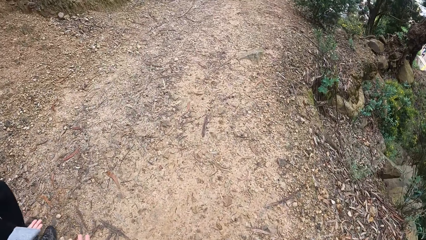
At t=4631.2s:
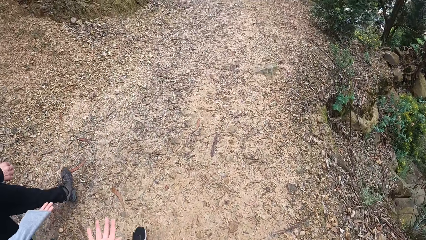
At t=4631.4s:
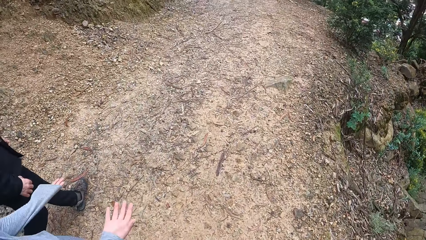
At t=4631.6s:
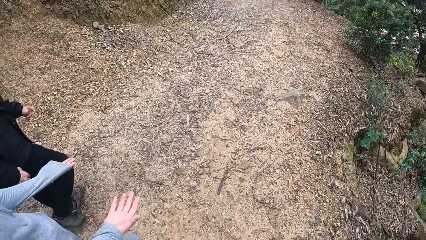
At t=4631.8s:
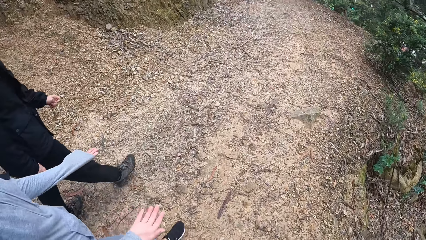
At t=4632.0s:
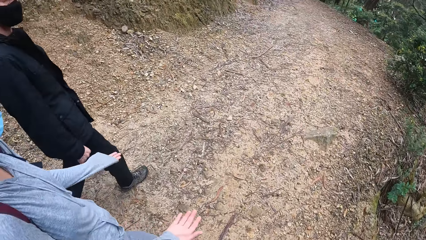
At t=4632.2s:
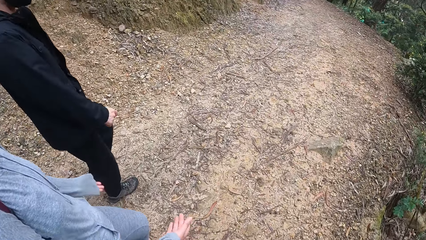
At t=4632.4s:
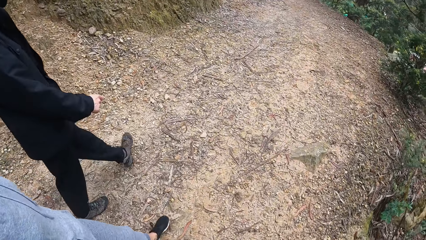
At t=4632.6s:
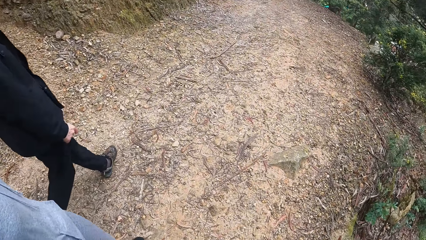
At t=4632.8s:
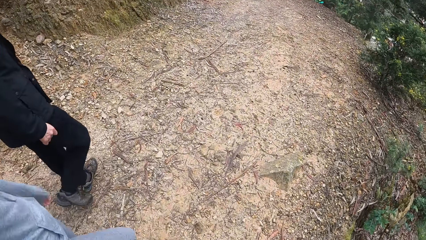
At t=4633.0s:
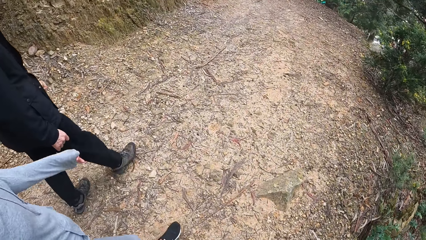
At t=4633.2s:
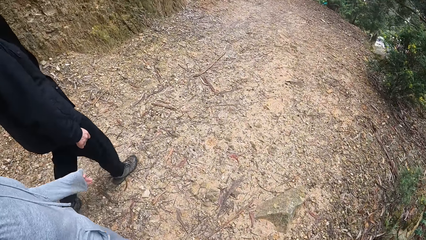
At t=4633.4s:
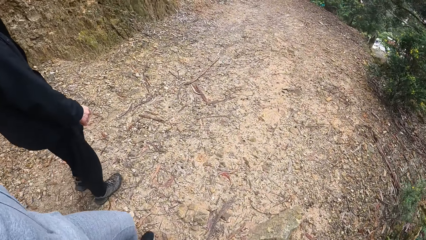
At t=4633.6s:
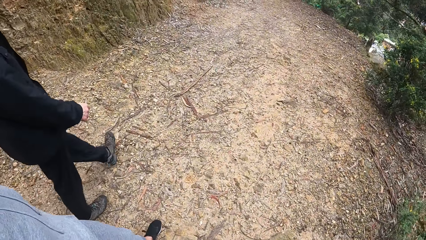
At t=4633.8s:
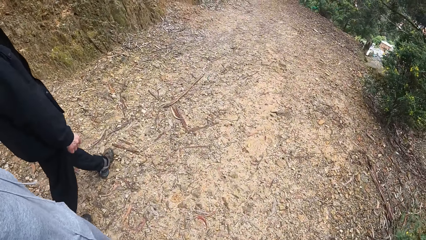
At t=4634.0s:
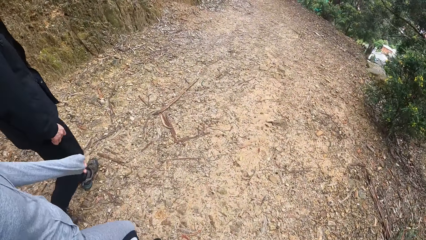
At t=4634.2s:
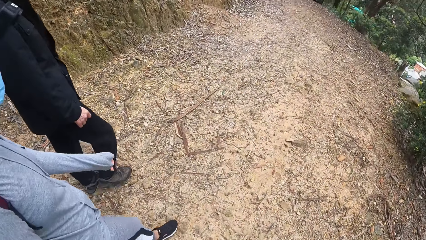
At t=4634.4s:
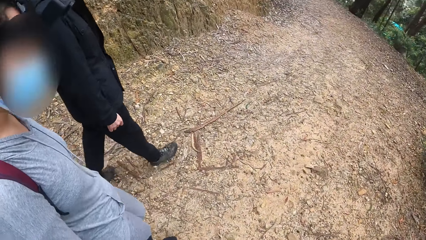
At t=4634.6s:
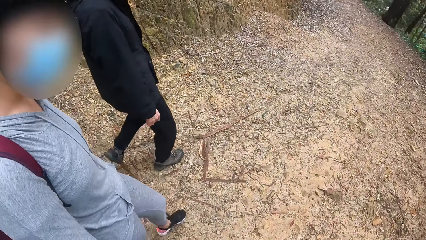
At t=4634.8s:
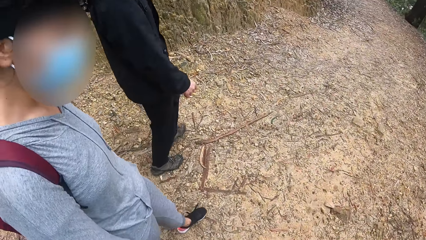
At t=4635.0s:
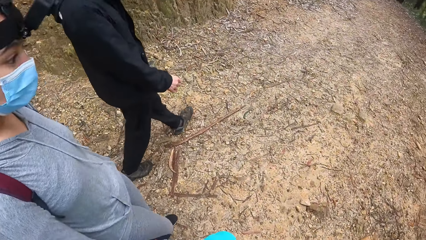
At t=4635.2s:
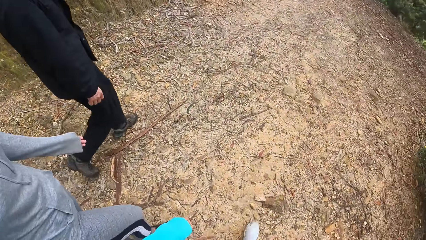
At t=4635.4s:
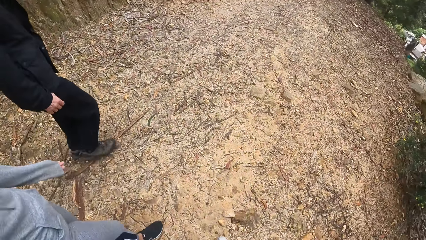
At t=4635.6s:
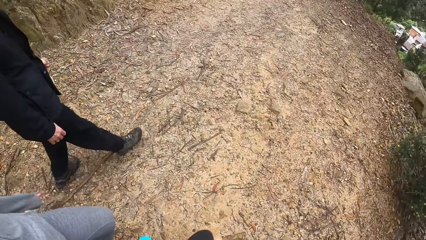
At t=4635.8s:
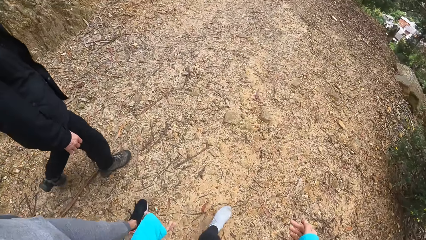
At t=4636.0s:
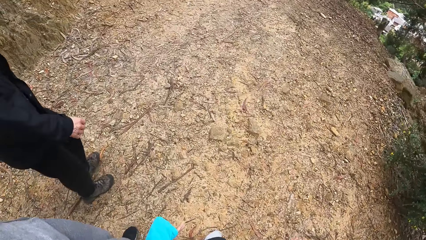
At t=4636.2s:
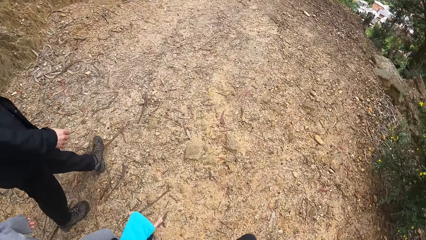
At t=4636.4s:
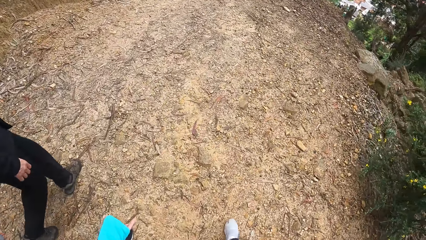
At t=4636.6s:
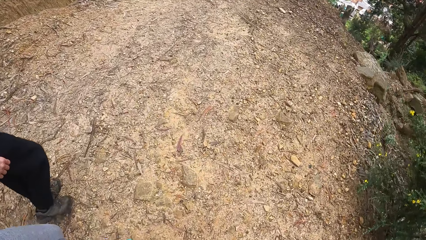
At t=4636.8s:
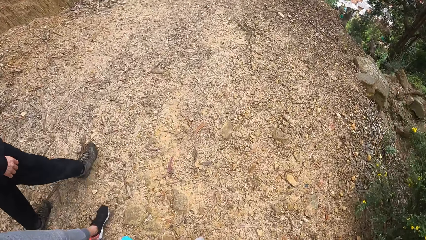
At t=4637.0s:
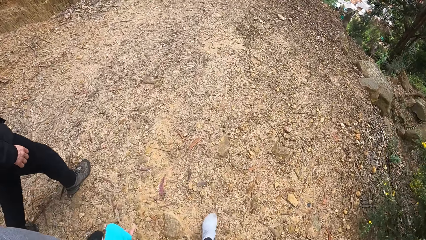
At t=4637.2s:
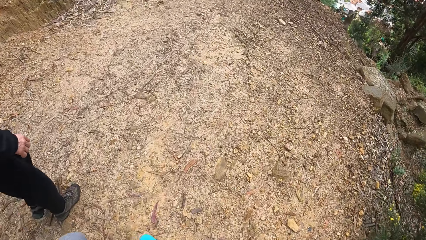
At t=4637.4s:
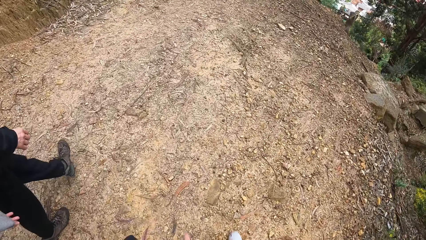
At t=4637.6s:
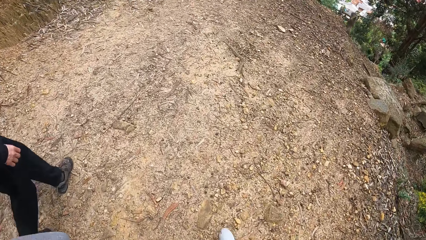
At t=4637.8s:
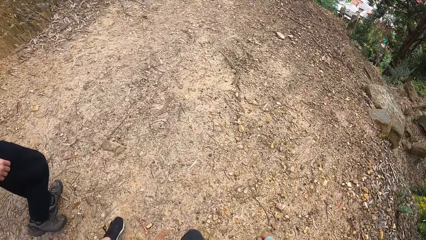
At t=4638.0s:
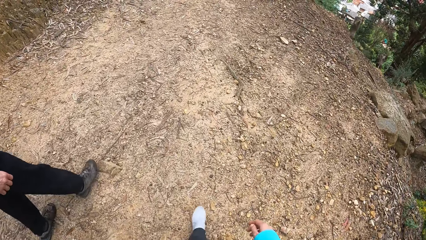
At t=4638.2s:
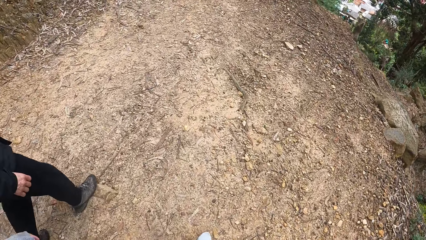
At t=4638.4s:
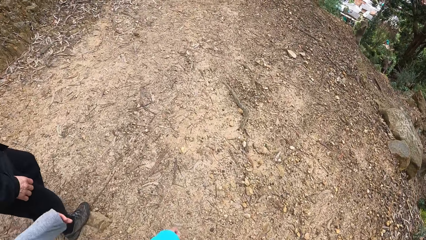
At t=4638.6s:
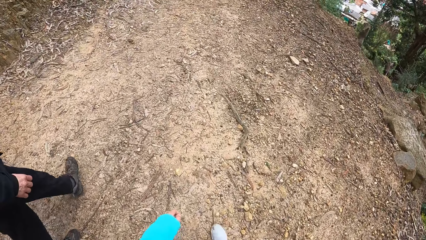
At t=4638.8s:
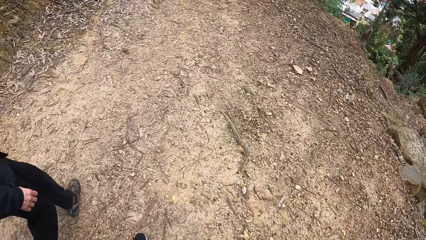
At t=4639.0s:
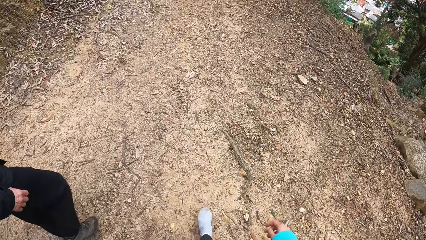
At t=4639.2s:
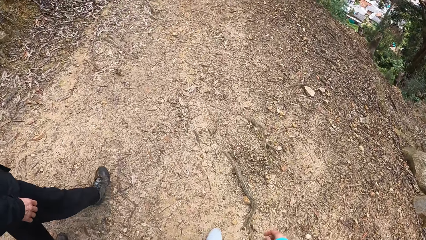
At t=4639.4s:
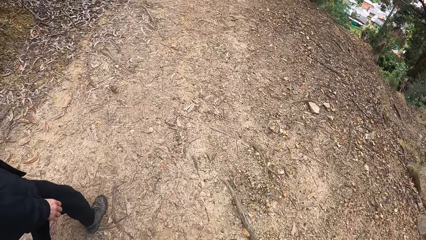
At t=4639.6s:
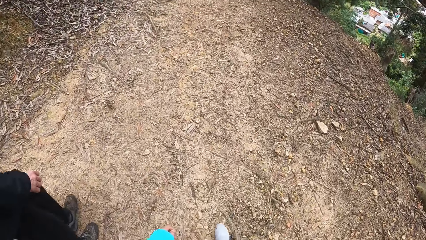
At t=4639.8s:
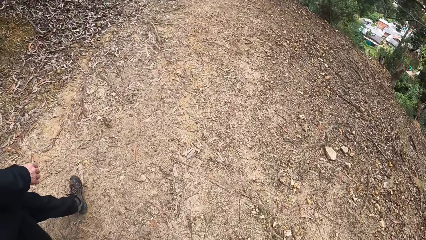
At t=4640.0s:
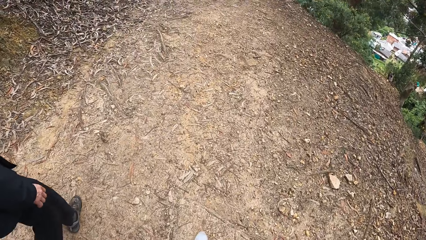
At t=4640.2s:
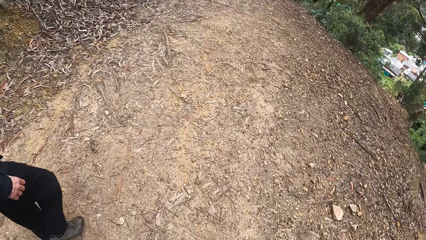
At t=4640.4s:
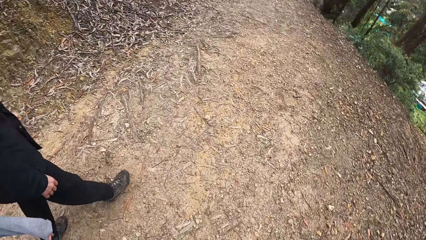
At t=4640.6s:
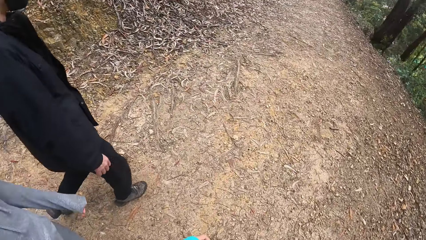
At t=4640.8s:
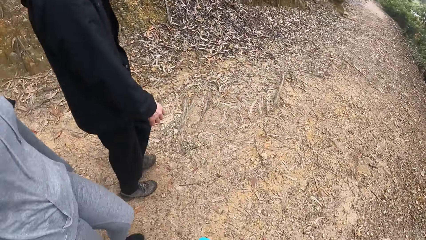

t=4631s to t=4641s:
The camera wearer gestures.

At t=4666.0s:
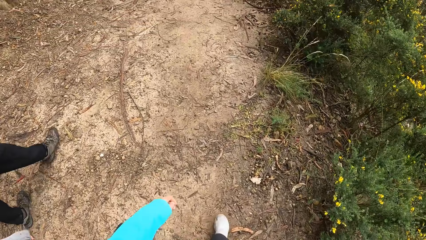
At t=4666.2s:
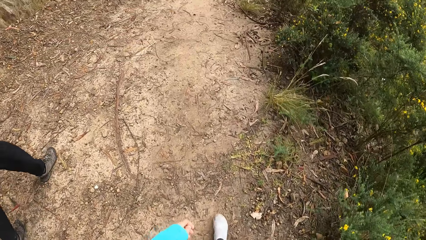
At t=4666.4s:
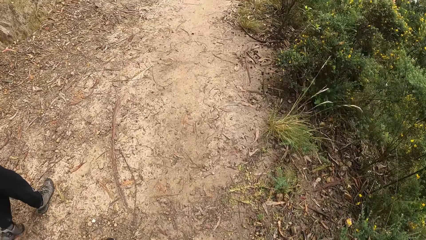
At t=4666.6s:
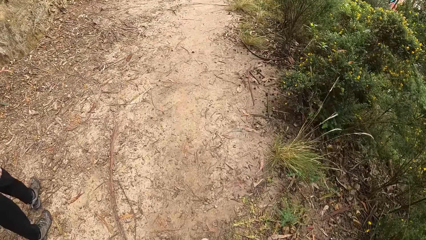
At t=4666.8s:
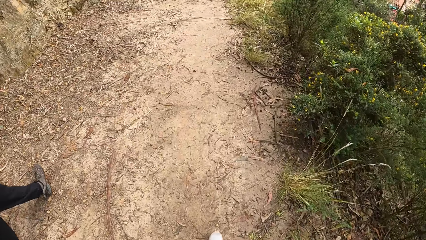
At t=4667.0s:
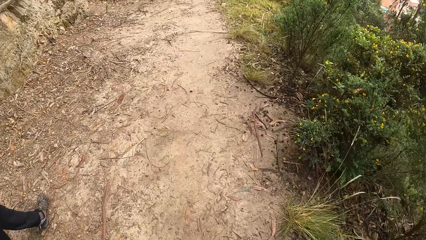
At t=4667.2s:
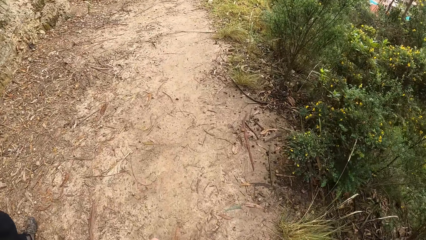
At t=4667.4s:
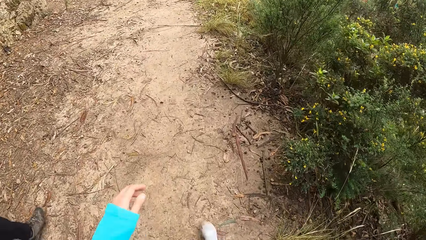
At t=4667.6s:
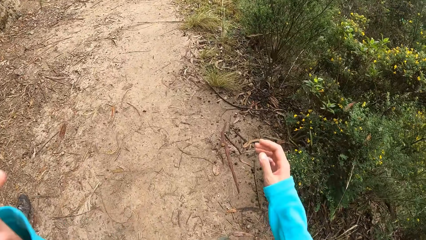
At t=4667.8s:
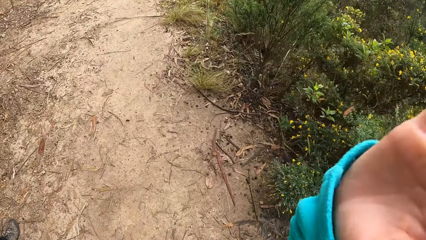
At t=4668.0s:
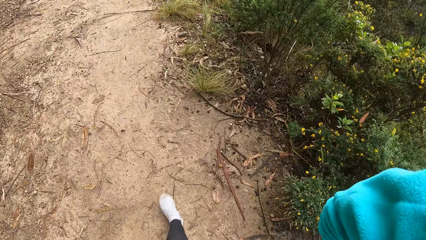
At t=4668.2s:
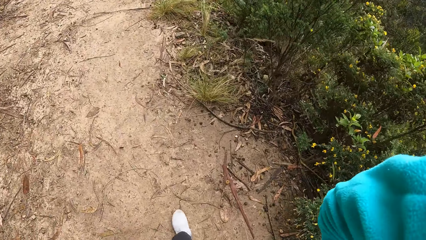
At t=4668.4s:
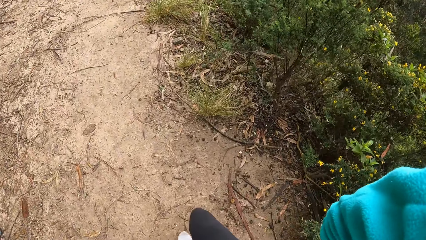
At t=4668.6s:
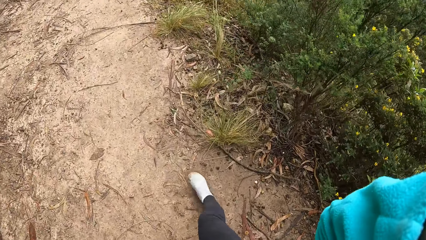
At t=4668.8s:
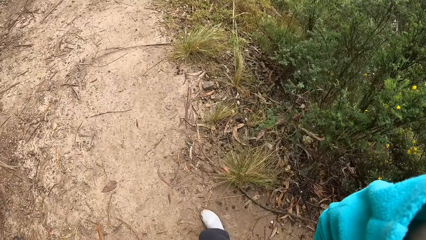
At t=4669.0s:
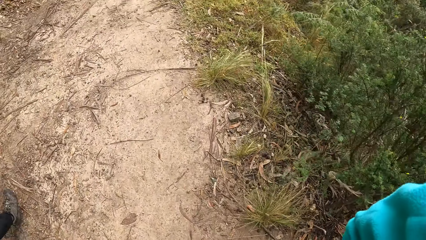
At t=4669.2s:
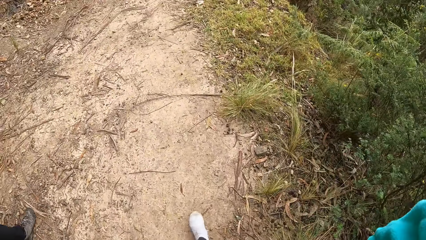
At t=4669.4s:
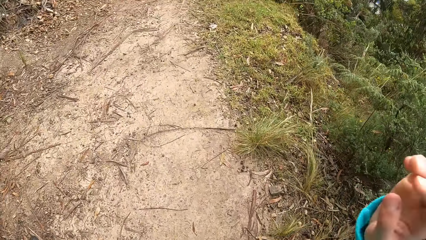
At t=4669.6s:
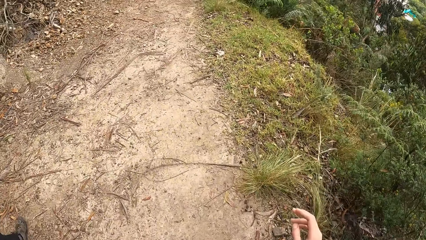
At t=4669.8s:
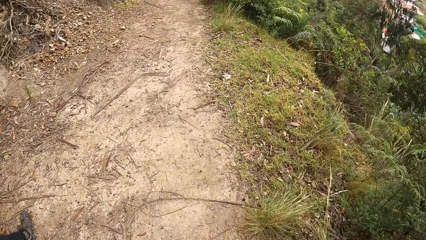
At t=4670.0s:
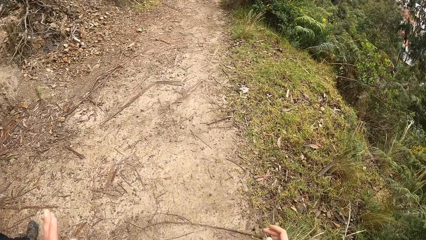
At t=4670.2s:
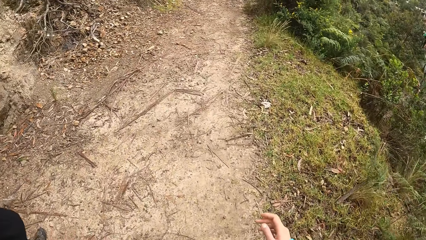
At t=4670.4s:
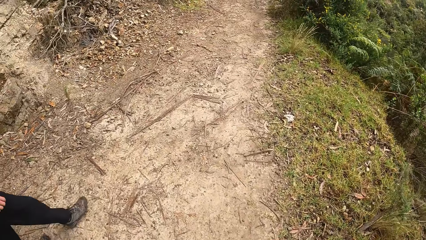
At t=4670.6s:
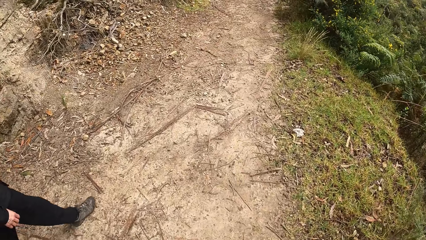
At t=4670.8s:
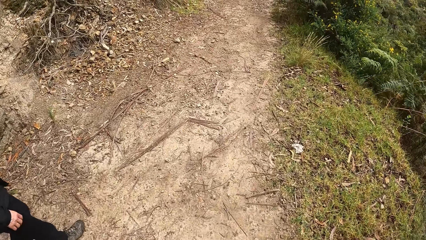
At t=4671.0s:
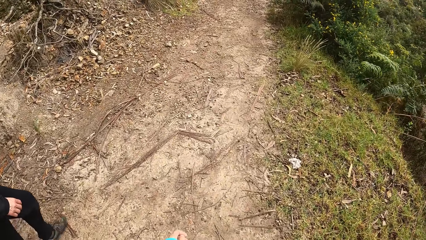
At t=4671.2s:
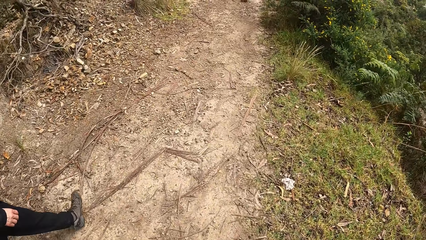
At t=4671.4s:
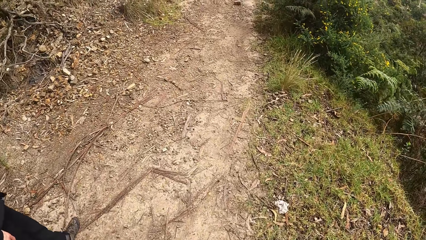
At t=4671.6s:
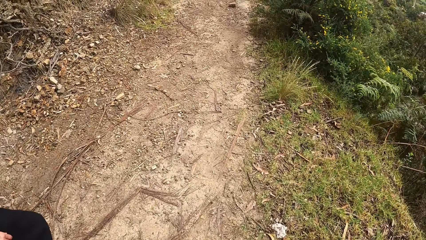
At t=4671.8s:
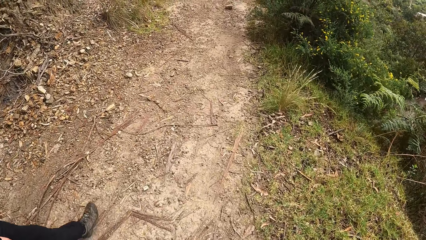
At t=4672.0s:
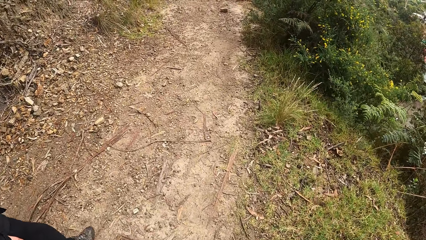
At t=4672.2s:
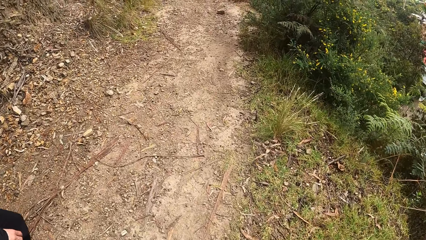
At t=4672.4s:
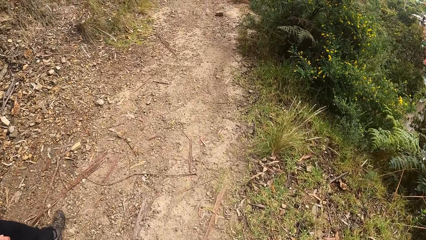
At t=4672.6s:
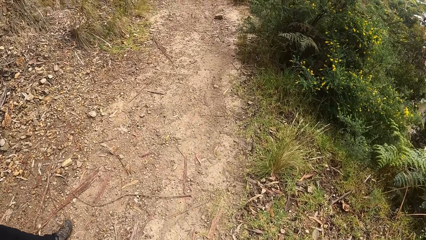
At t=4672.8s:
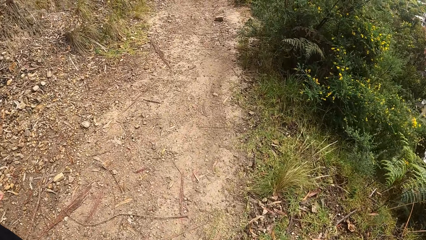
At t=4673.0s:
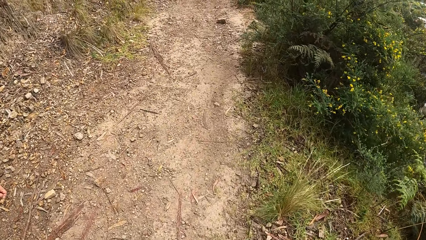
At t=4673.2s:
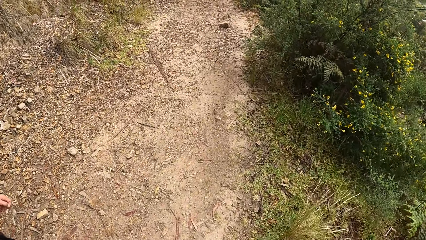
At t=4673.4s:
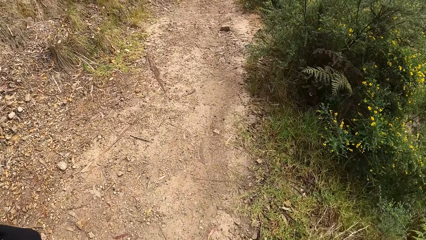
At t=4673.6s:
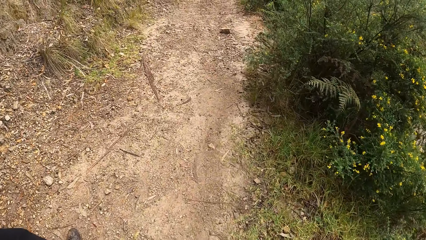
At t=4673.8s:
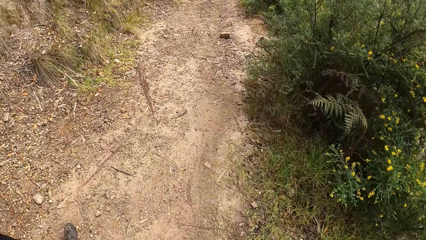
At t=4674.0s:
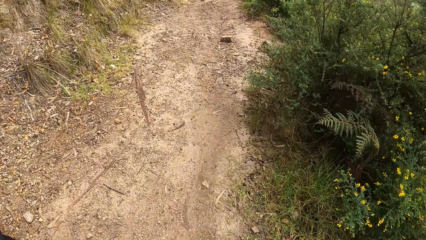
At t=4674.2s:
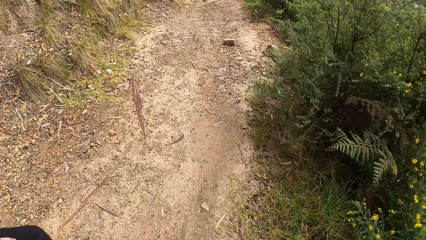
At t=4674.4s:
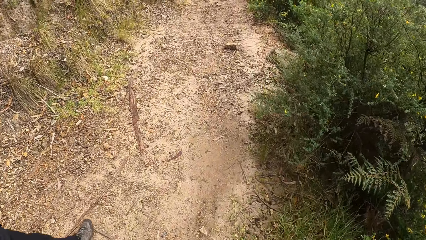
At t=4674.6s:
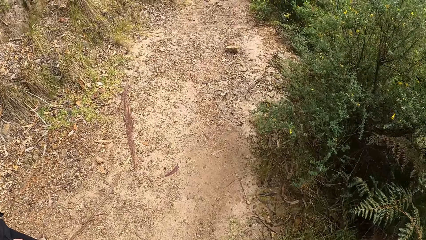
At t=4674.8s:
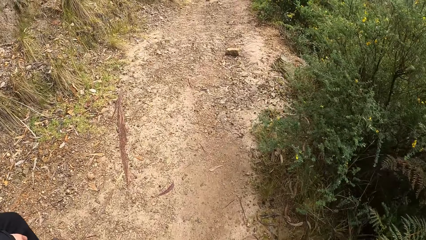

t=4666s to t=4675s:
The camera wearer adjusts the camera on his head with his hands.
